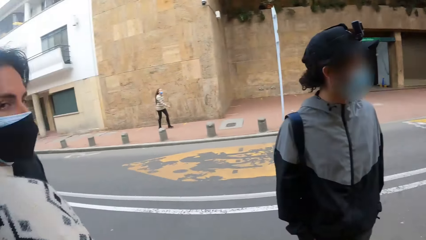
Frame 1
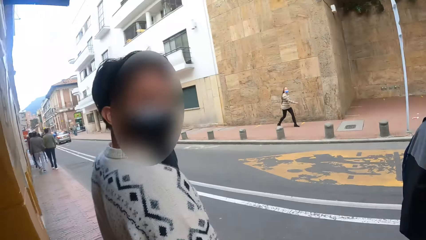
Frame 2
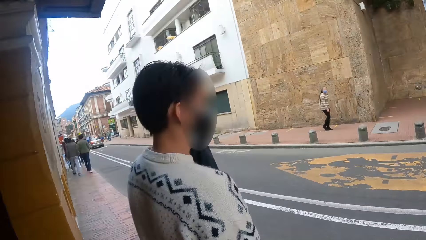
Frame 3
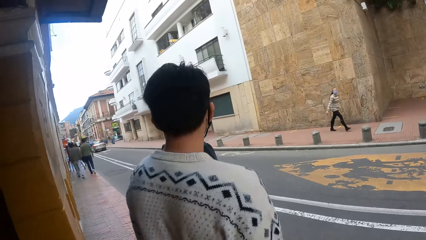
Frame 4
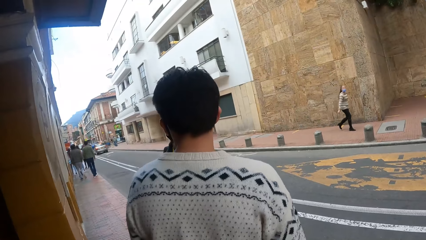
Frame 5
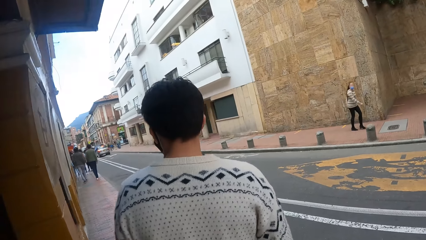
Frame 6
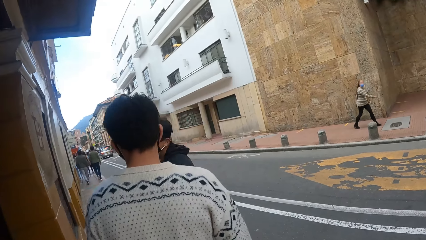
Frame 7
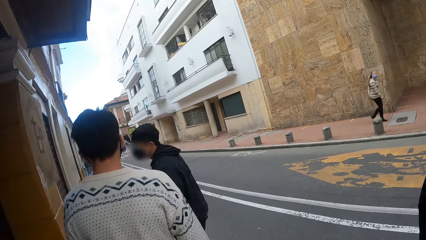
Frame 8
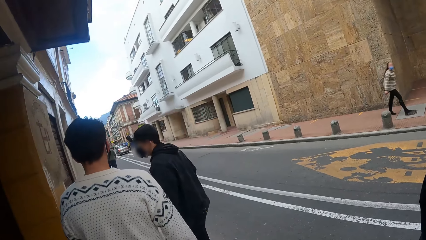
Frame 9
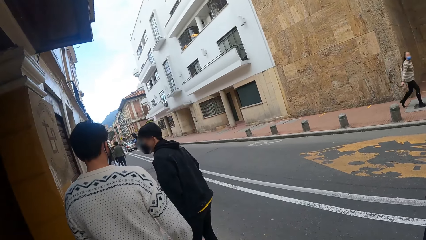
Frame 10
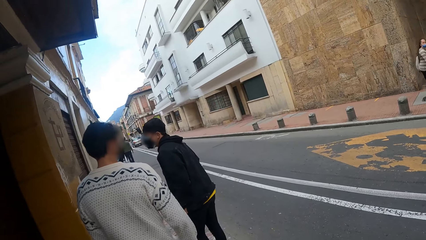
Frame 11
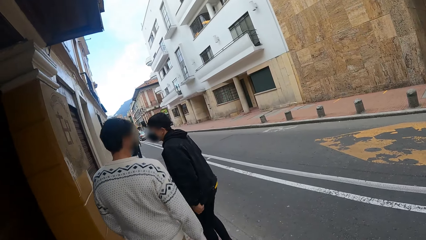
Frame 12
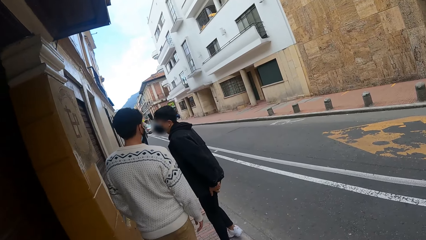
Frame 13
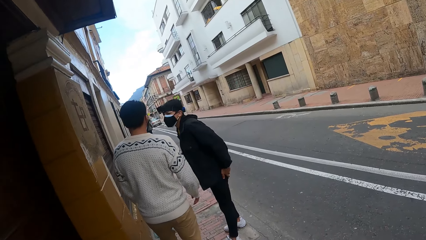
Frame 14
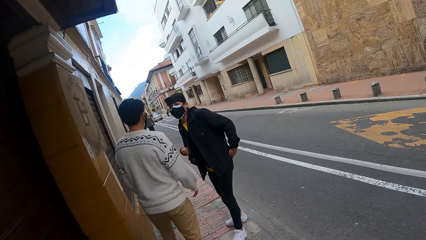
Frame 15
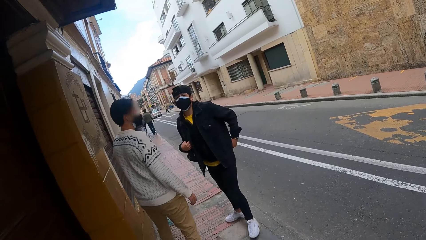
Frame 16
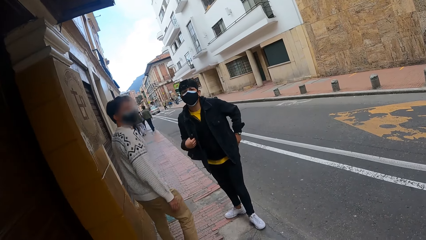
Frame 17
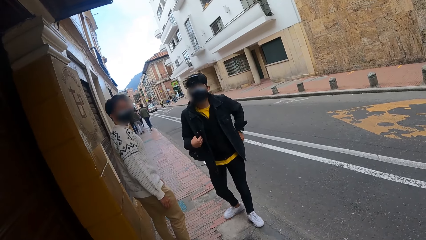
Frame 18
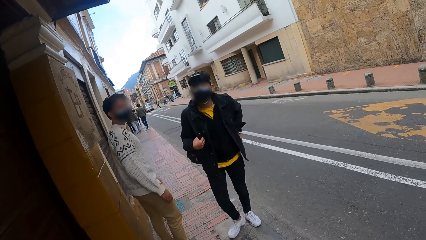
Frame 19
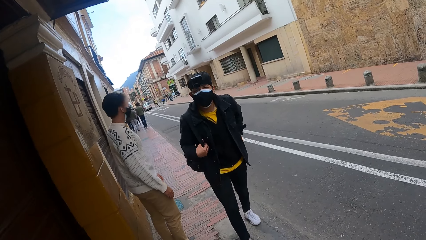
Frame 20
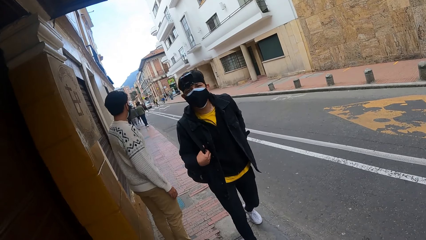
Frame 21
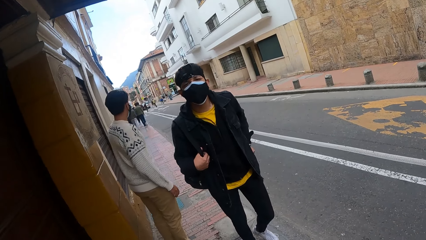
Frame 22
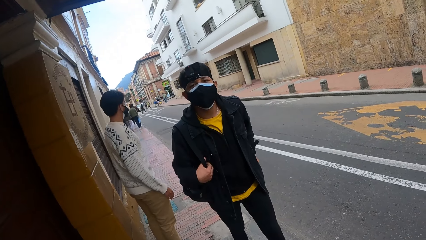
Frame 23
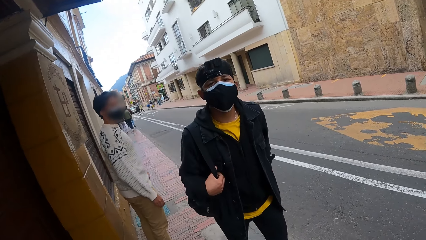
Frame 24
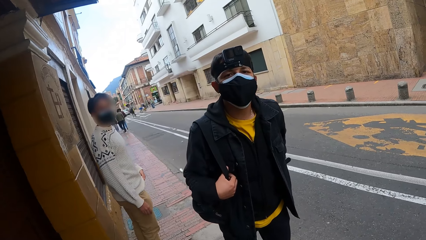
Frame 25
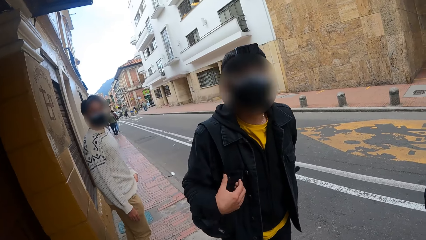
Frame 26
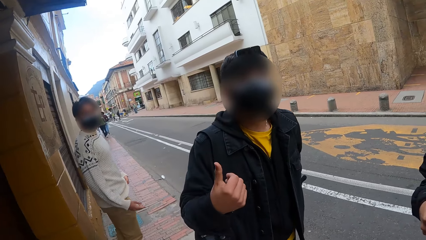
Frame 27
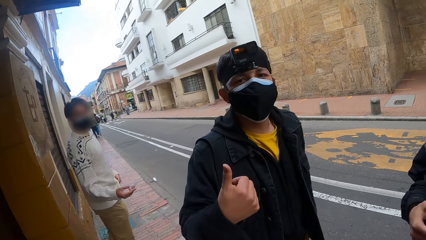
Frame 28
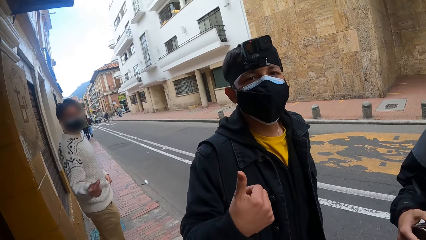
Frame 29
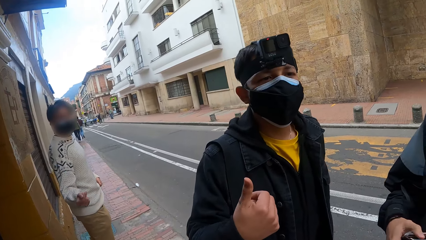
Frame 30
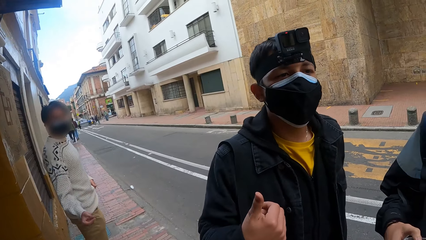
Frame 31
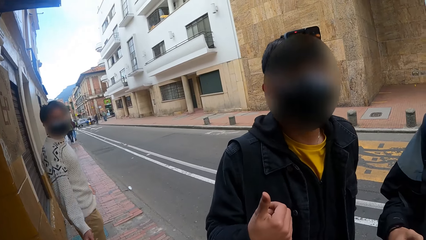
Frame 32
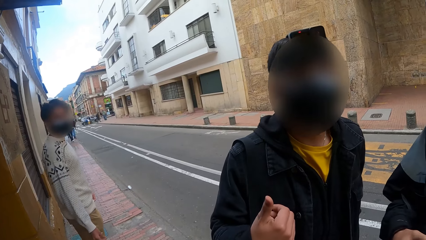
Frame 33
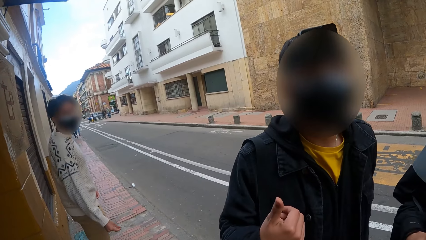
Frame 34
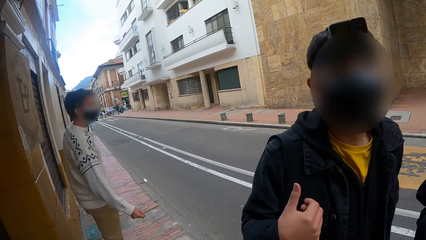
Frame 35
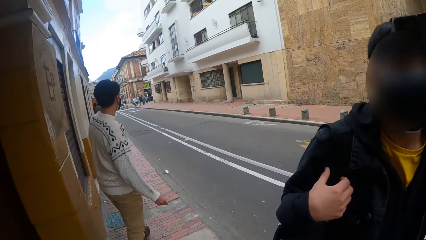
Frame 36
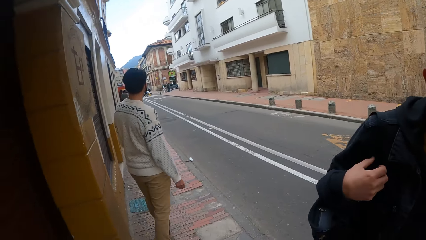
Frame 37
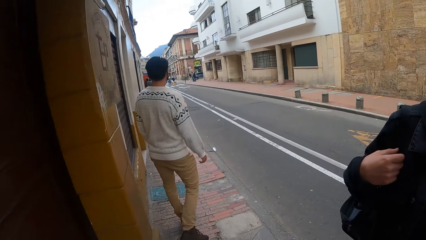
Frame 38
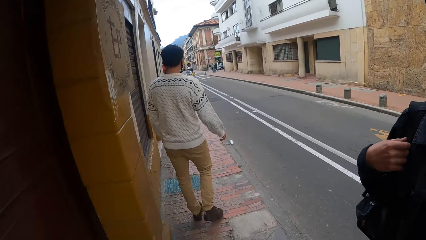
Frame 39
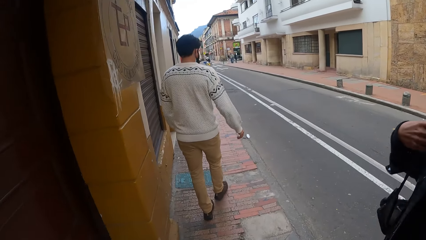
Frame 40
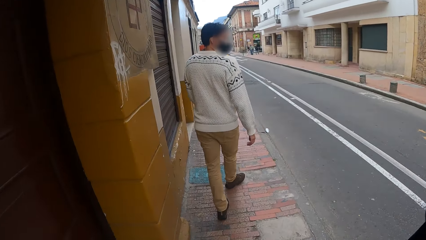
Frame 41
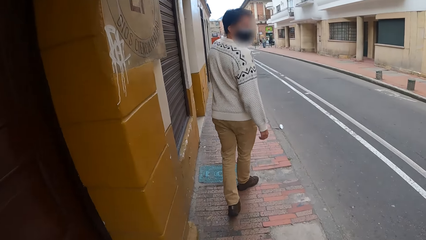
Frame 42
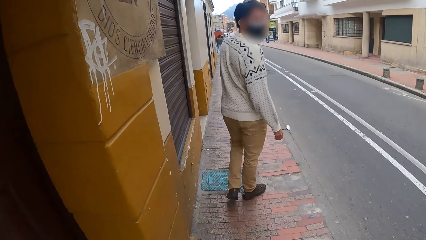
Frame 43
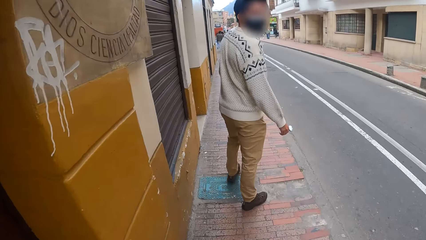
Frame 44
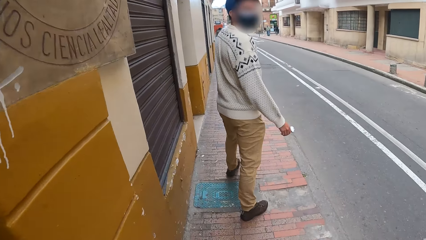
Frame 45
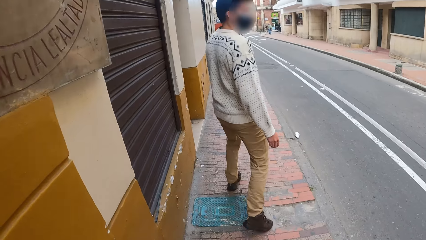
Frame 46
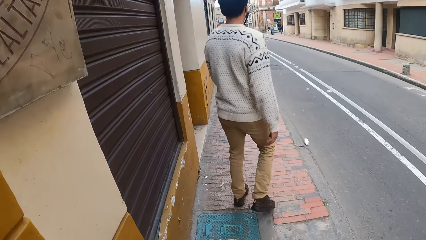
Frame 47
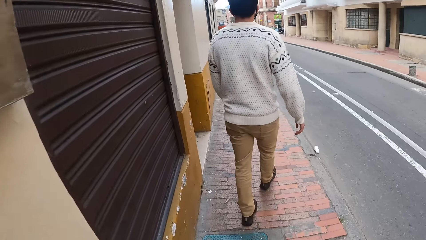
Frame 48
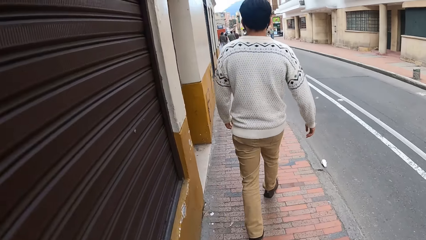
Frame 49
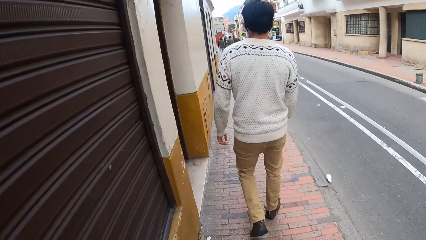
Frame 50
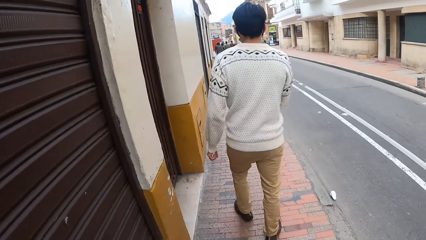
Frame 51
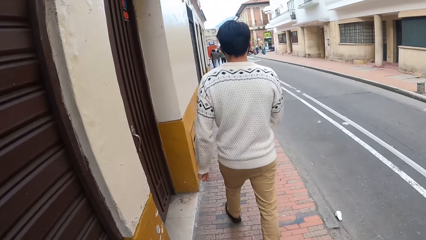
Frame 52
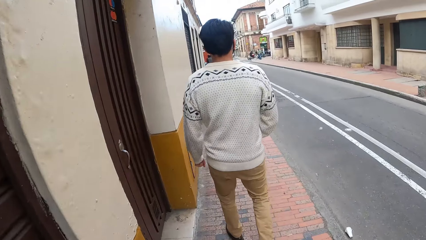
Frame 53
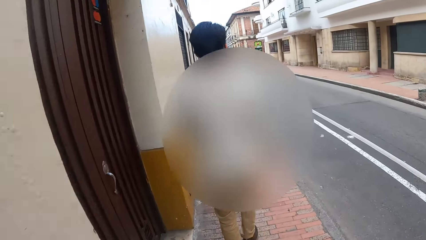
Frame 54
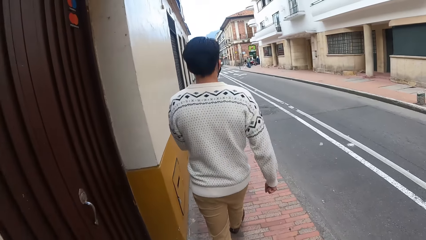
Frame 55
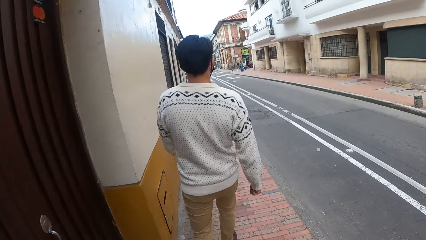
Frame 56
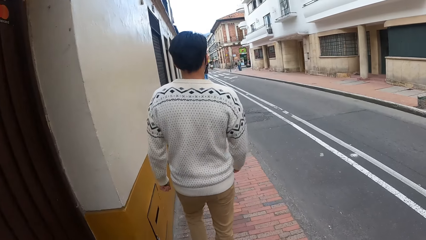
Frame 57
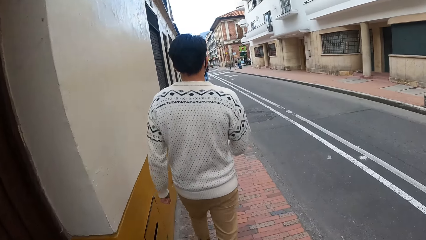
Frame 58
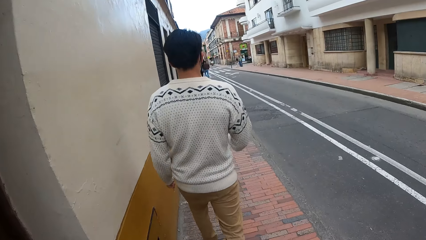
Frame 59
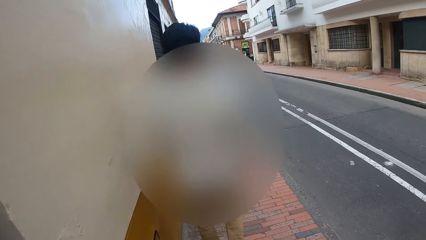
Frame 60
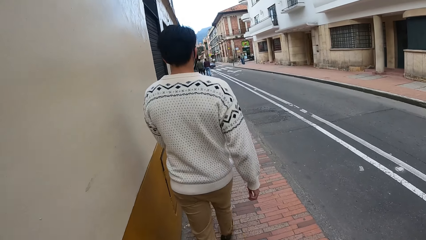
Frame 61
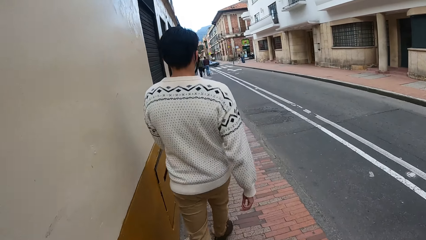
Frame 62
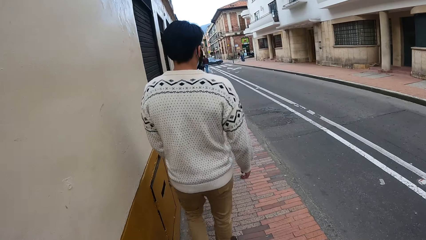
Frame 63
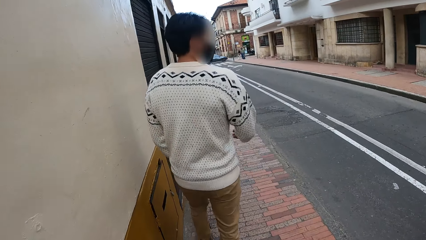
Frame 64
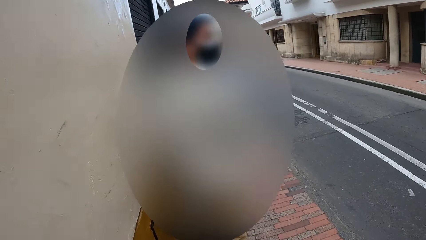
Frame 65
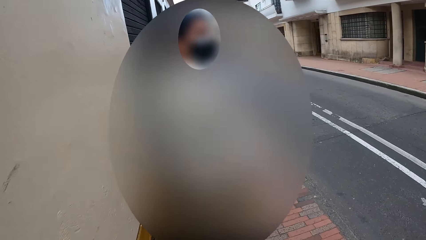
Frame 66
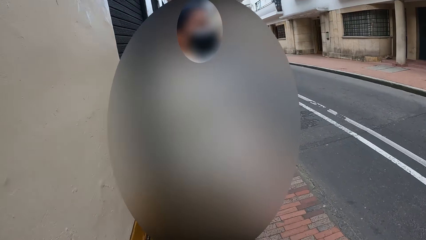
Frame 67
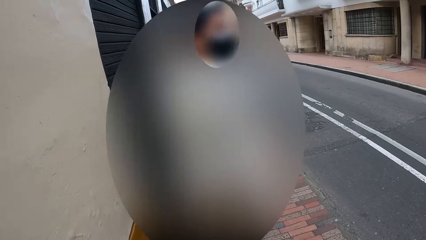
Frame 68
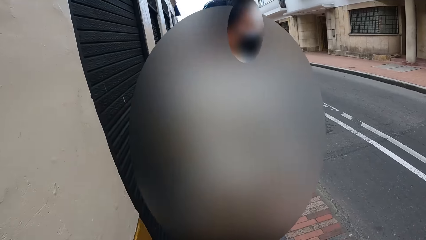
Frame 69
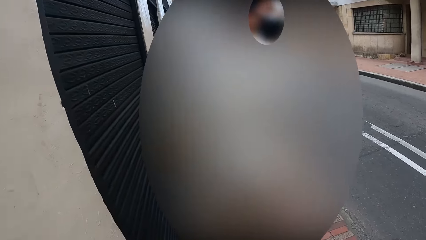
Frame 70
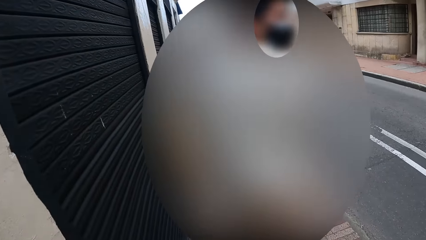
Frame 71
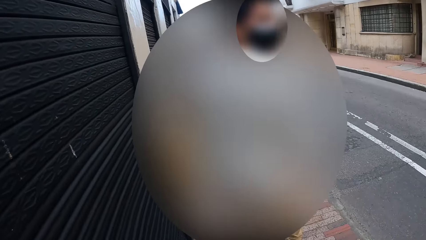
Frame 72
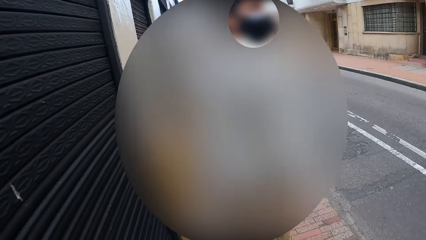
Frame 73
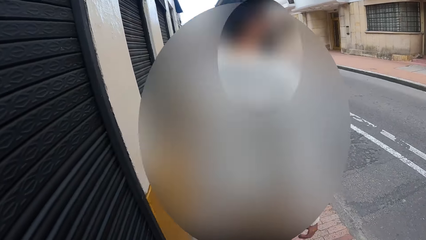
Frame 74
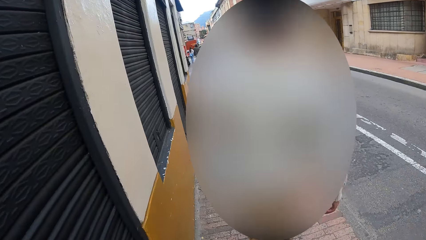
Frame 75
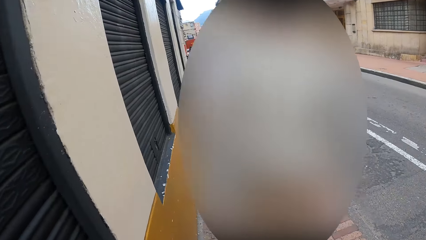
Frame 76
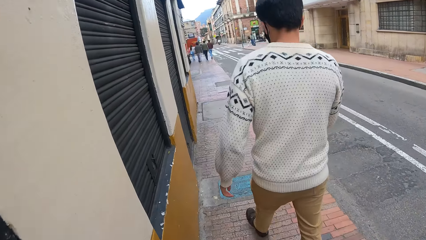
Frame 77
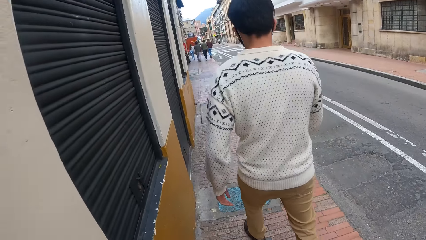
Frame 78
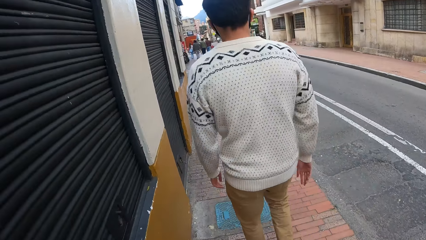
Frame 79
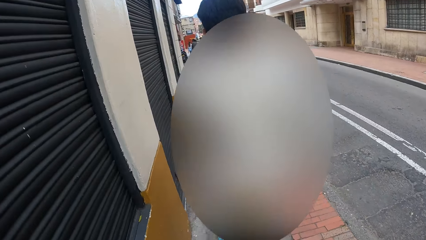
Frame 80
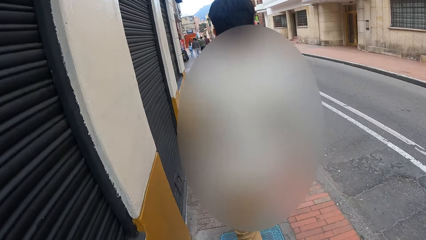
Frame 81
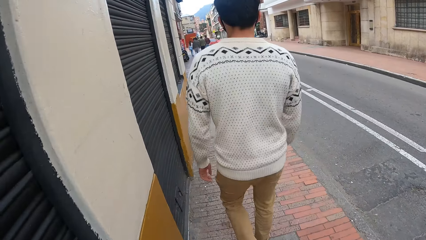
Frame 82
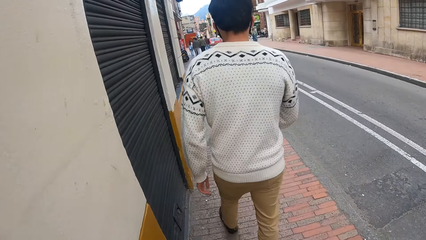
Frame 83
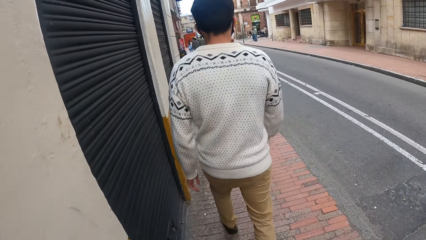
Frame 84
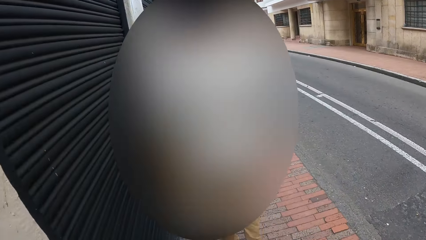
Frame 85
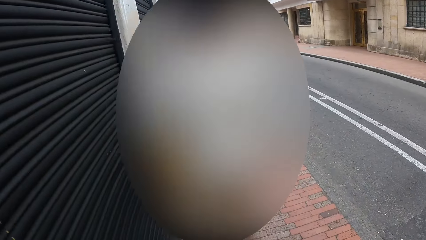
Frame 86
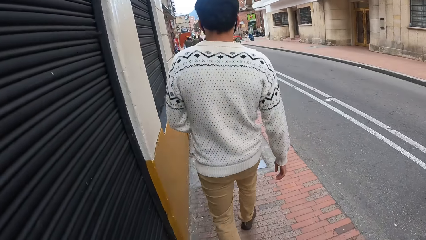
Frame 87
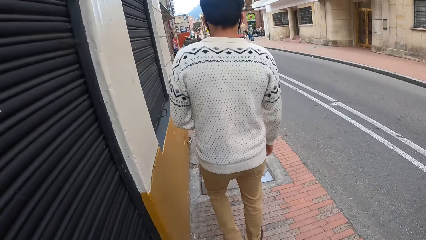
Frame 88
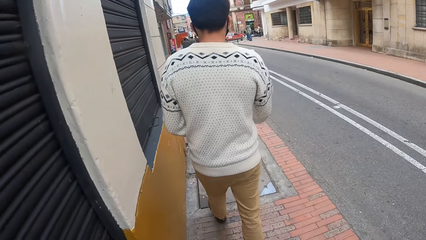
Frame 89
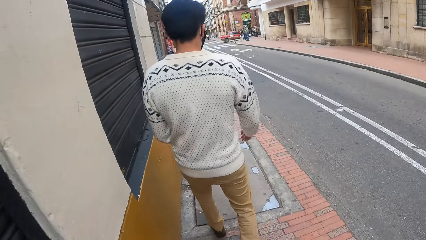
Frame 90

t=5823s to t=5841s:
The camera wearer looks at a man. Another man walks towards the camera wearer. The camera wearer looks at another man and converses with the man. Another man gesticulates with his right hand. The man walks on the walkway. The camera wearer looks at the first man. They walk on the walkway or pavement. They converse with the first man. They walk on the pavement.
